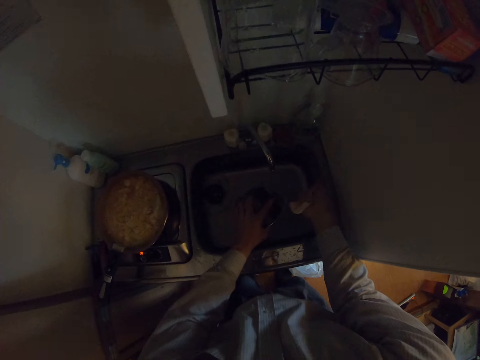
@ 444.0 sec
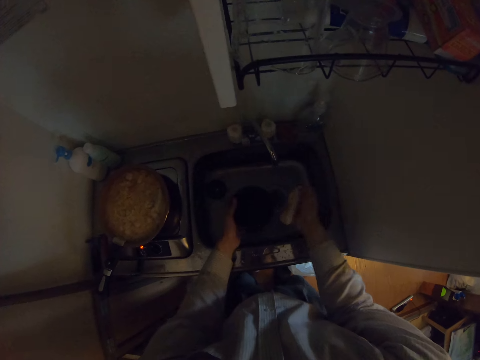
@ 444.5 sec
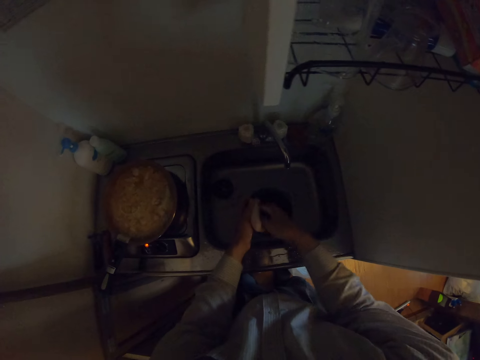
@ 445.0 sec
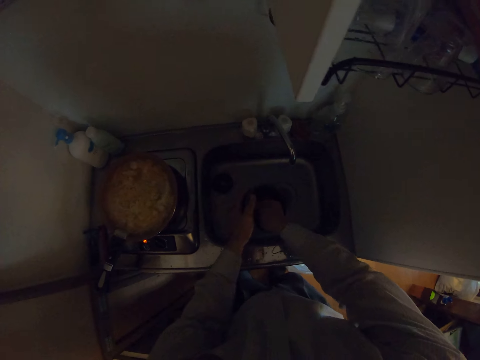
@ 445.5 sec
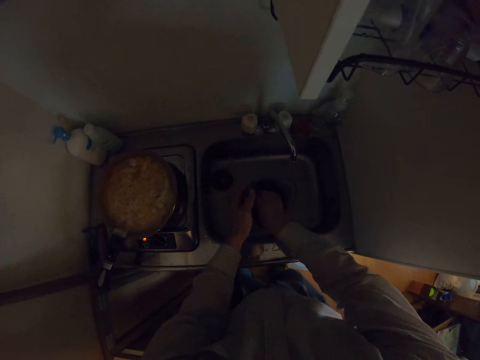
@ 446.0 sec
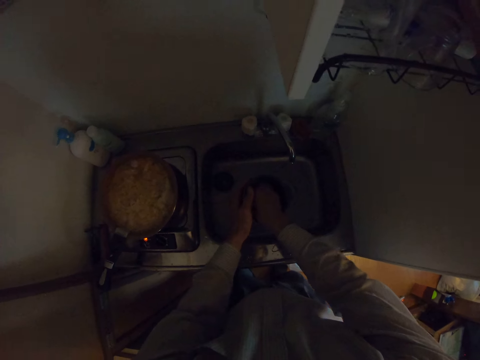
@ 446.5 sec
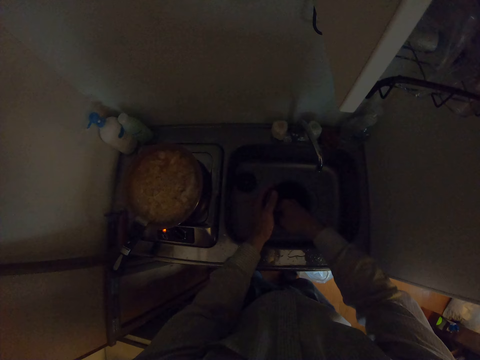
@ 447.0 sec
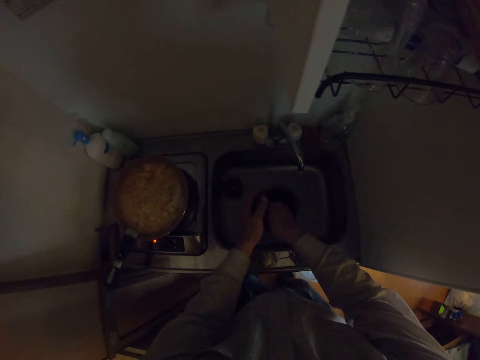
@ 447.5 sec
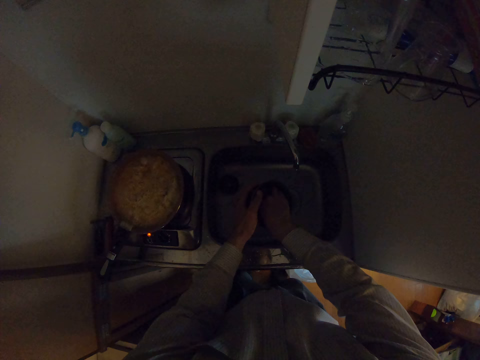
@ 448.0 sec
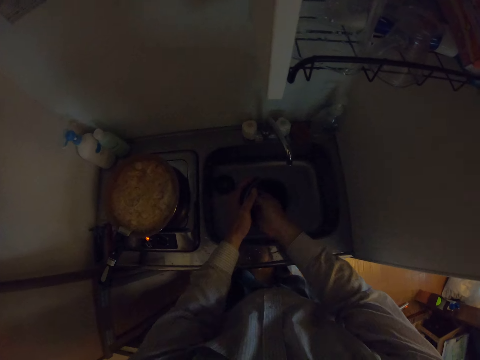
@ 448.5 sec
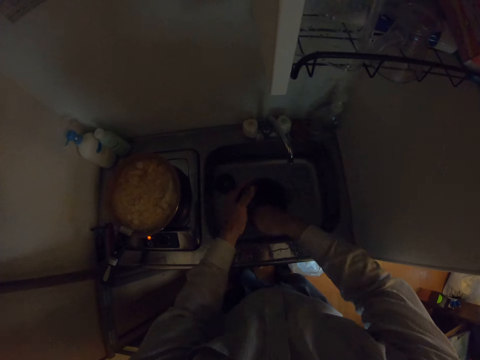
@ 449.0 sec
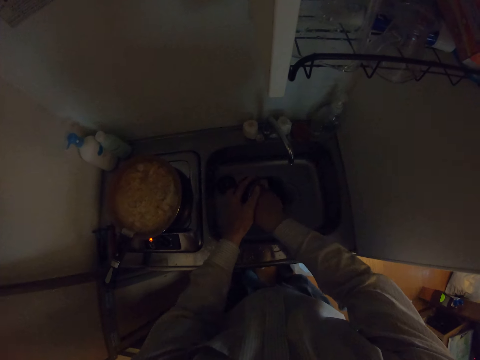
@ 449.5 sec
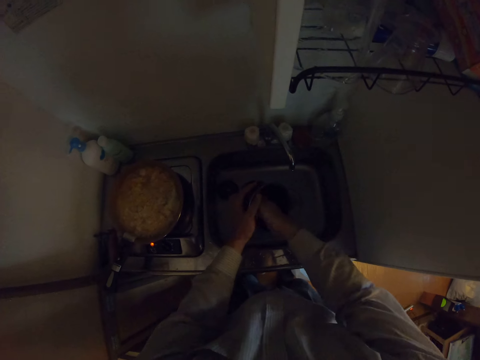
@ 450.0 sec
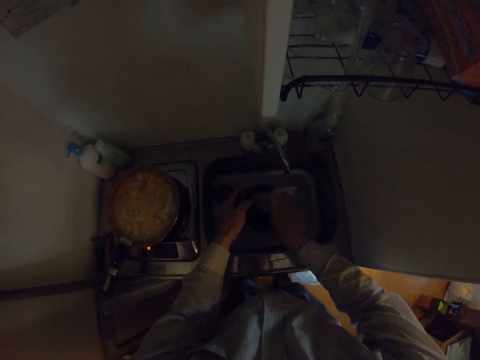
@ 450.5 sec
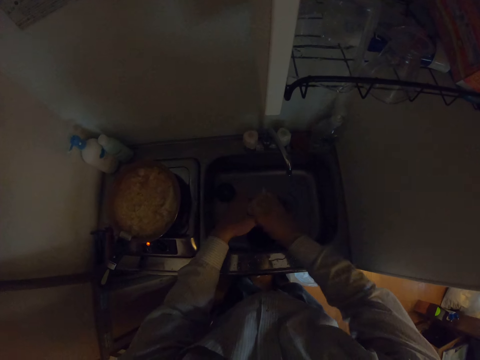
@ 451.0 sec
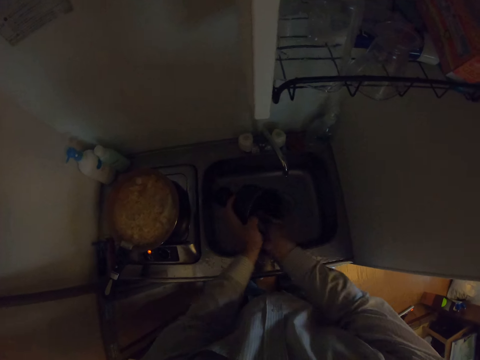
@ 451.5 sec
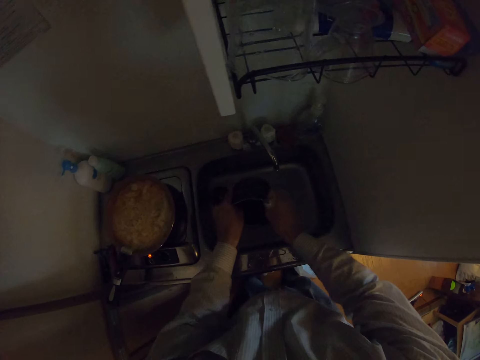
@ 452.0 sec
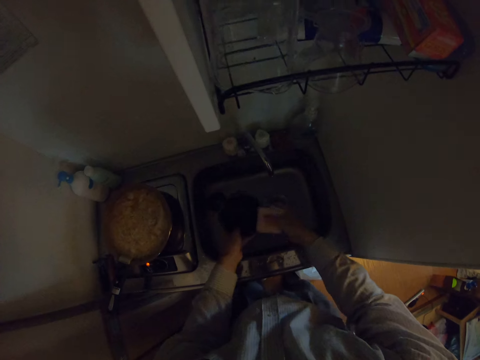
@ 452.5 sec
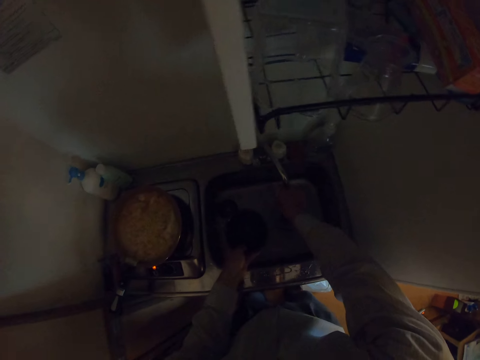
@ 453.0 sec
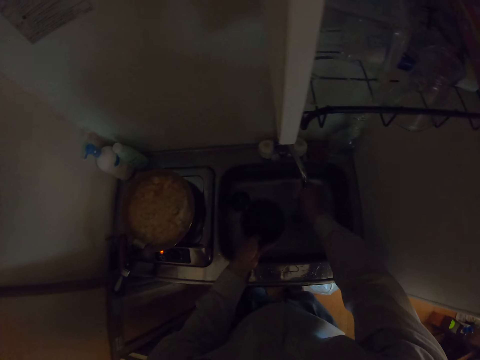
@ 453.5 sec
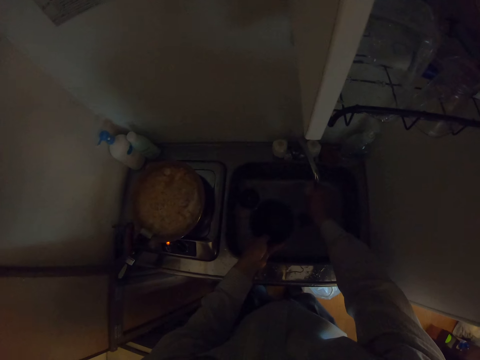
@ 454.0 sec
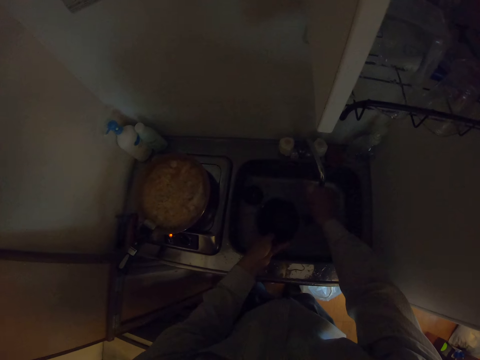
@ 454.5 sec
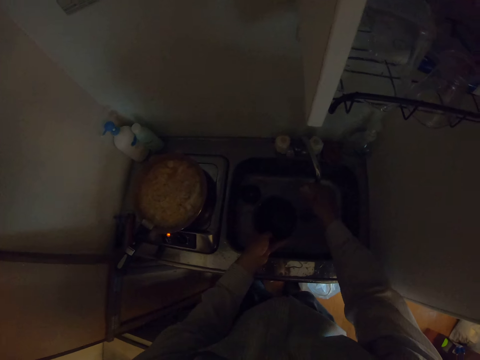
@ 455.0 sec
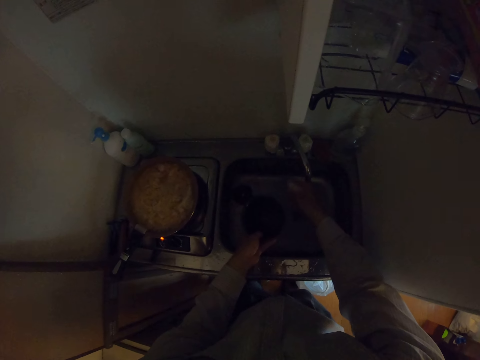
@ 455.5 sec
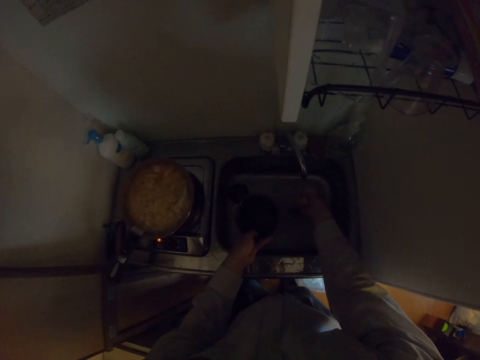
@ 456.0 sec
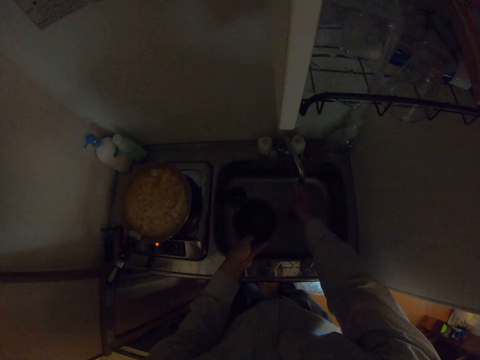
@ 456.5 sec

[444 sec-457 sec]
The camera wearer washes the inner bowl of the rice cooker with the sponge. They rinse the sponge under the running water.

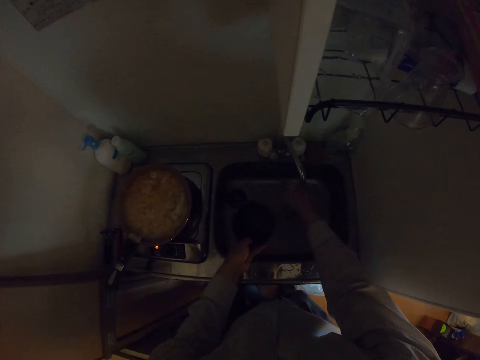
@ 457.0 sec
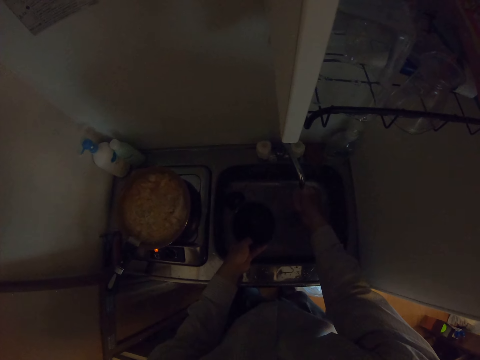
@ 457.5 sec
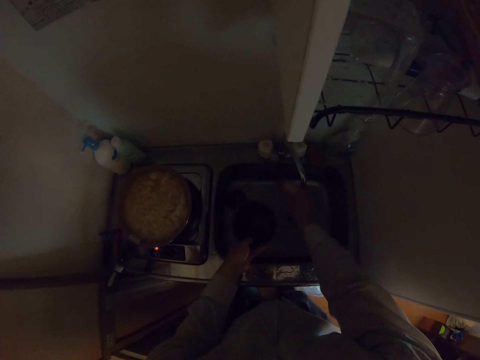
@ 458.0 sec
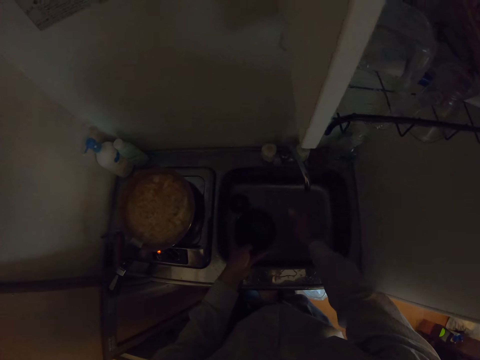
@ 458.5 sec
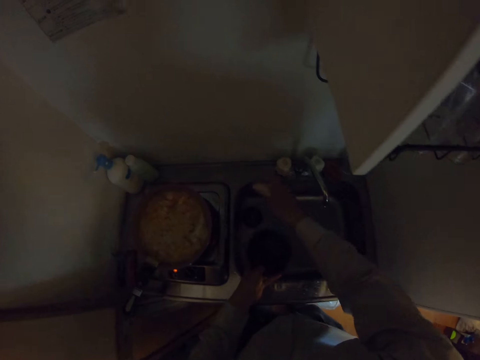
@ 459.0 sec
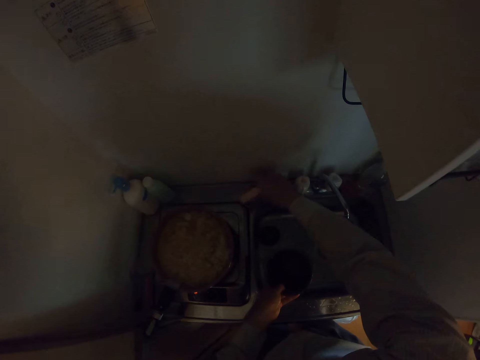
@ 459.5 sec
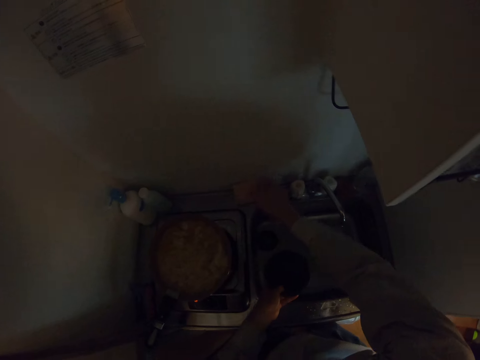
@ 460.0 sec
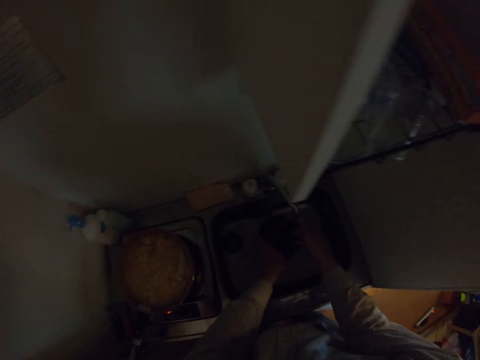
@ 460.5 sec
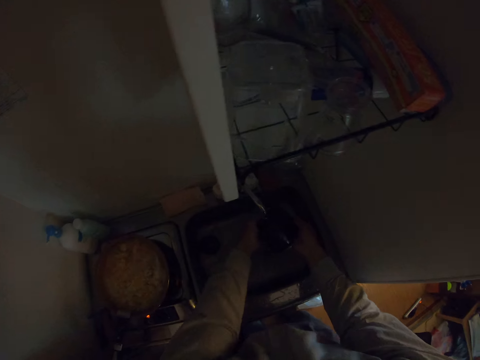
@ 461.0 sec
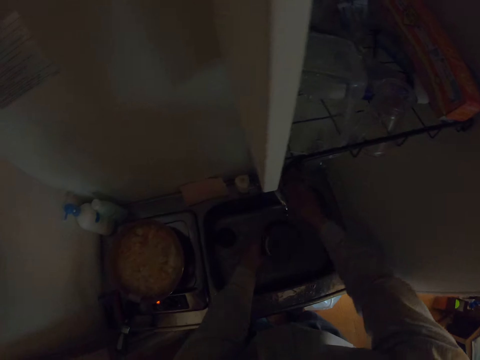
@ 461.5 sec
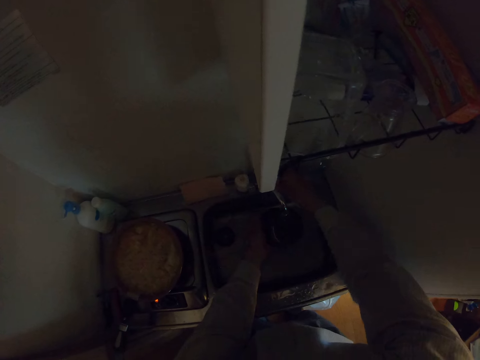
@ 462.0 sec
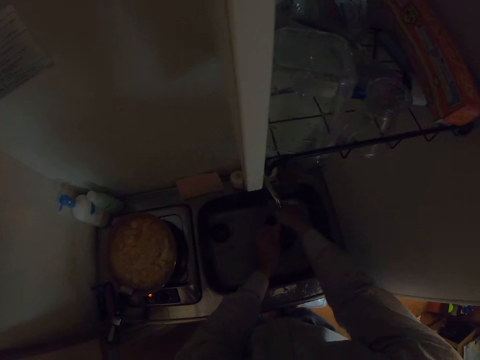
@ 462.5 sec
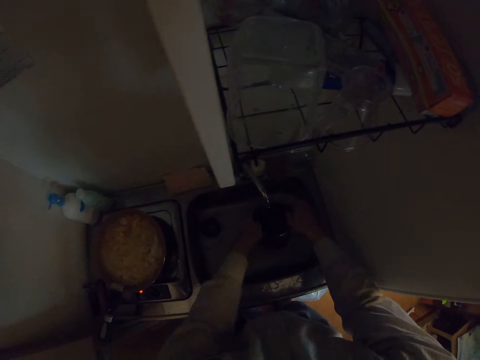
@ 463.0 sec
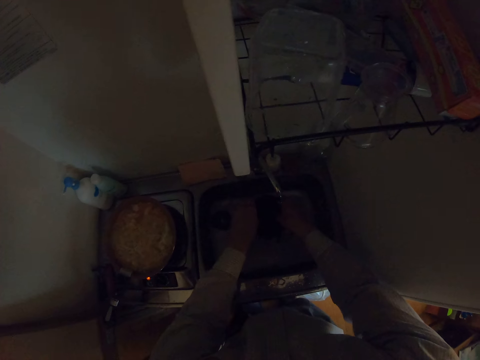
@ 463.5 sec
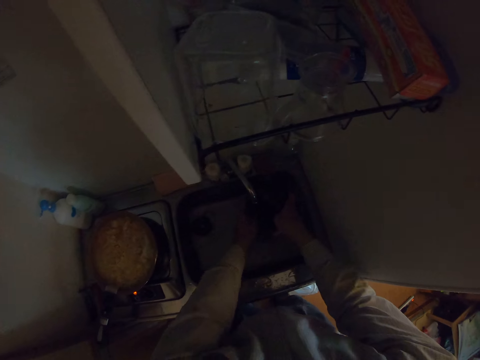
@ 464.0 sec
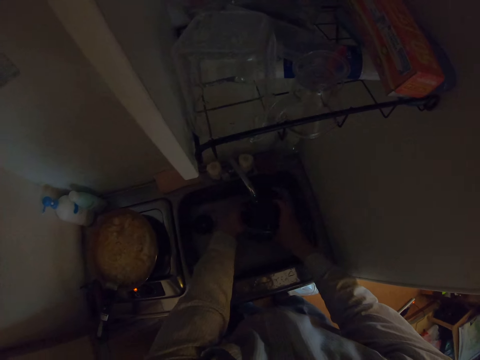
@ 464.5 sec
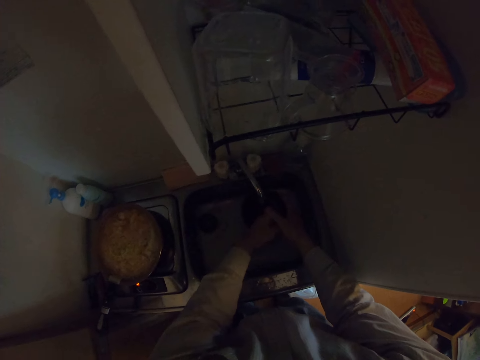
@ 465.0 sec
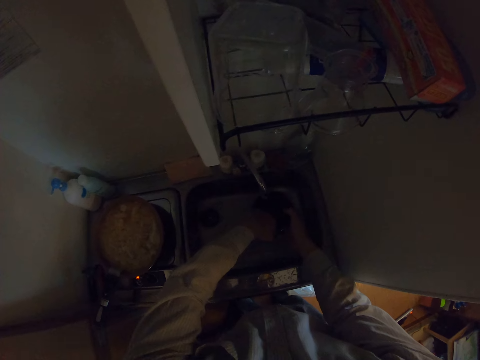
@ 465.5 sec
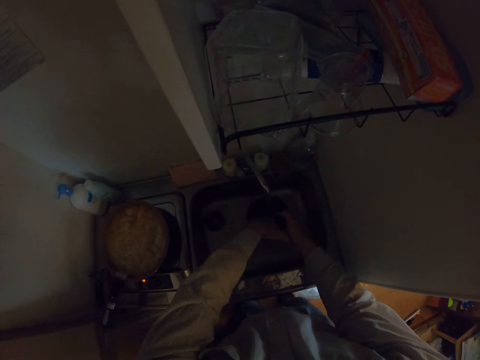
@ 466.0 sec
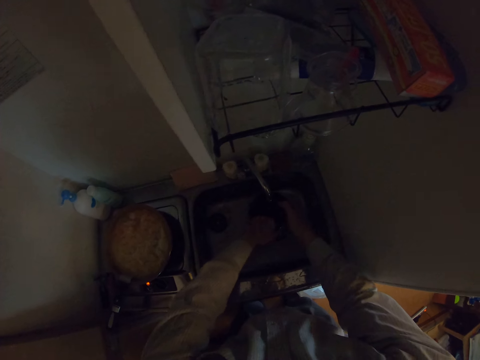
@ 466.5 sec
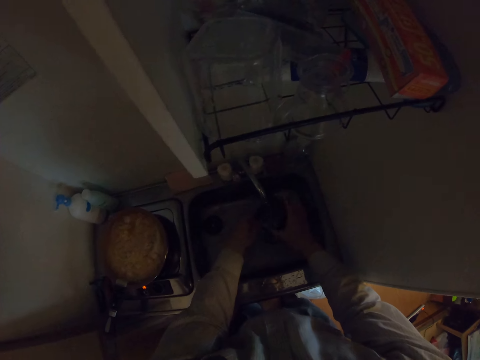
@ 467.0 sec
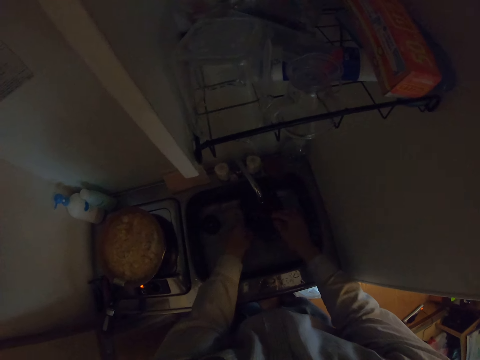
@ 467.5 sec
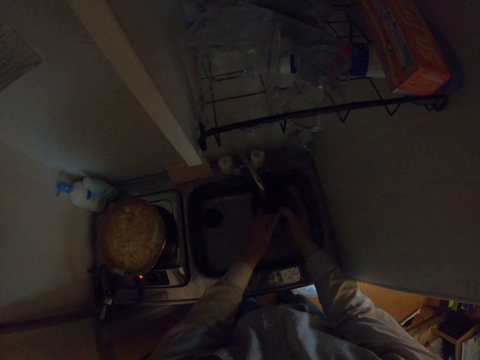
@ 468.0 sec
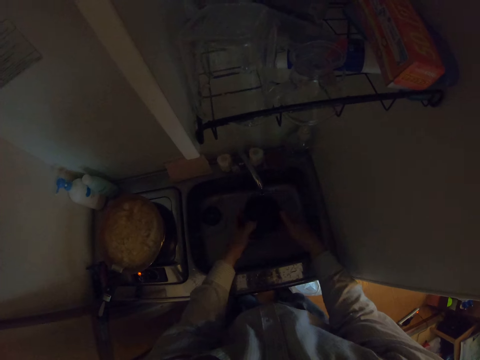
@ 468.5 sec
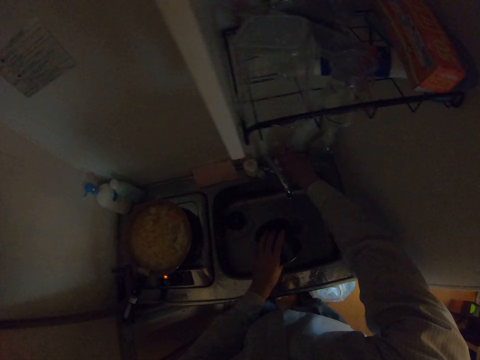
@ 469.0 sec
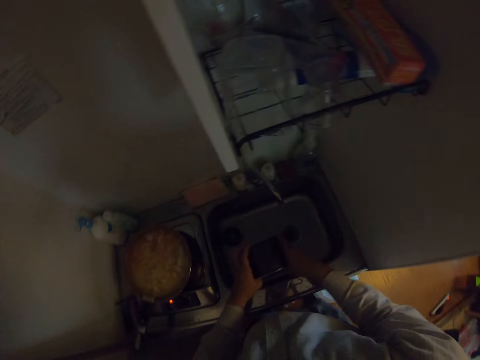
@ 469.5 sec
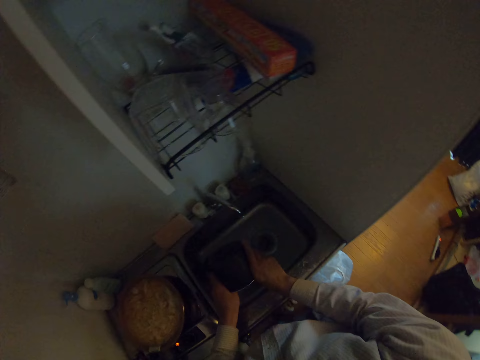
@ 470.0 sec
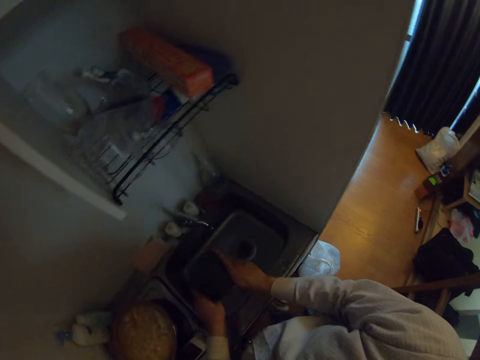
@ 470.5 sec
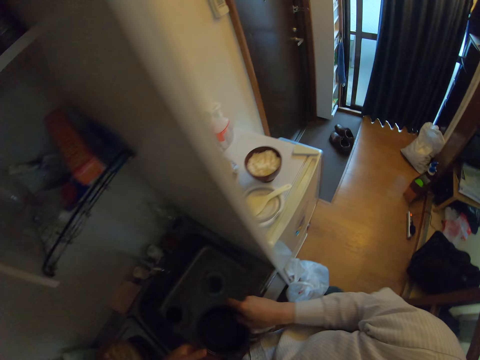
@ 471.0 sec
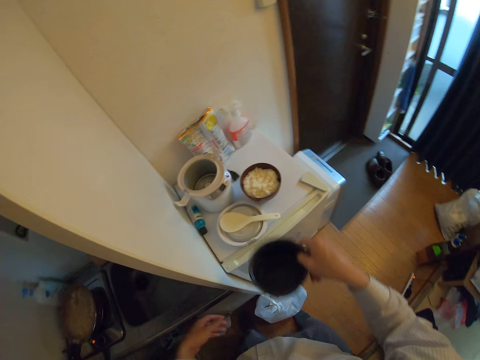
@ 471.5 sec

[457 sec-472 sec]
The camera wearer drops the sponge back on the kitchen sink. He rinses the inner bowl of the rice cooker with both hands. He switches off the tap. He turns on the kitchen faucet with his right hand. He returns his right hand to the inner bowl of the rice cooker.
